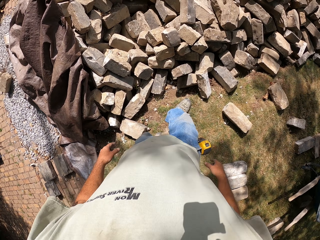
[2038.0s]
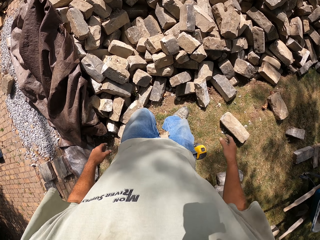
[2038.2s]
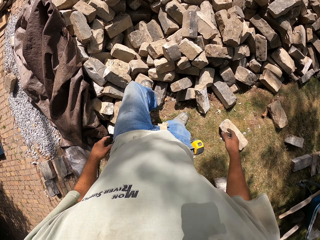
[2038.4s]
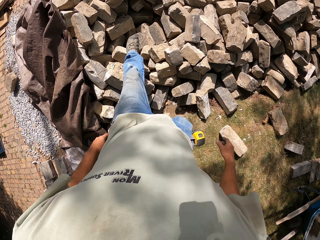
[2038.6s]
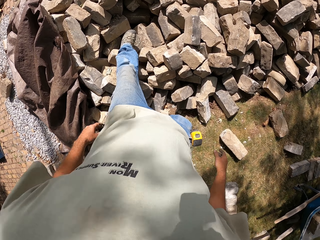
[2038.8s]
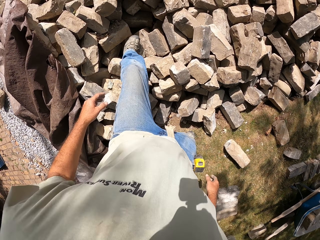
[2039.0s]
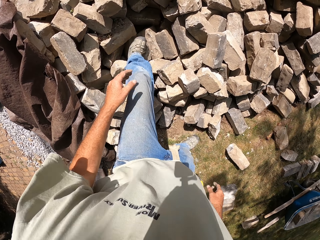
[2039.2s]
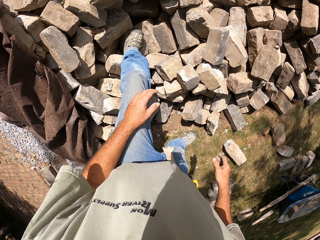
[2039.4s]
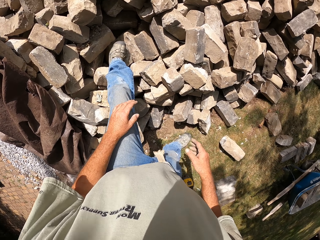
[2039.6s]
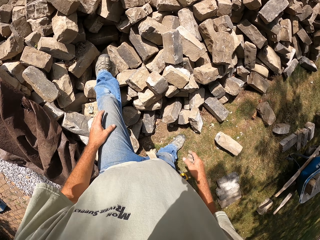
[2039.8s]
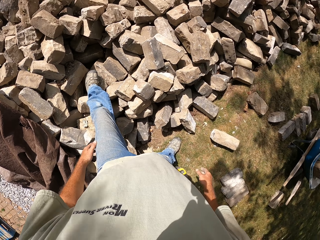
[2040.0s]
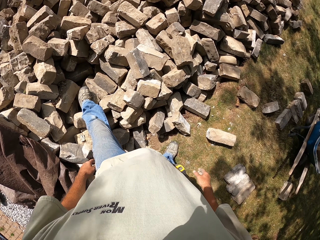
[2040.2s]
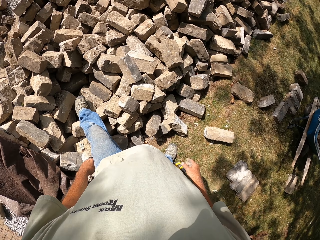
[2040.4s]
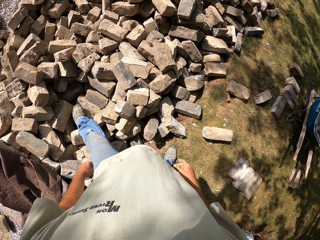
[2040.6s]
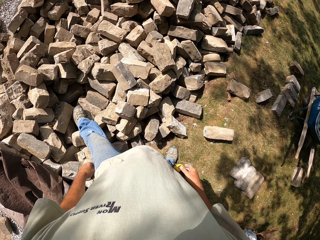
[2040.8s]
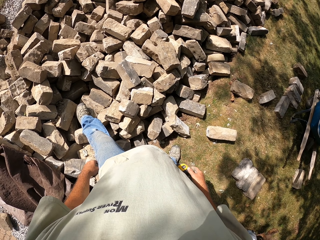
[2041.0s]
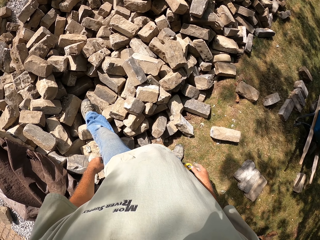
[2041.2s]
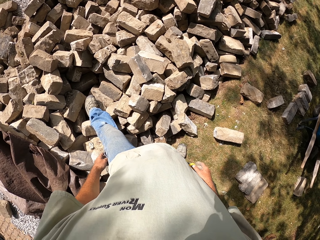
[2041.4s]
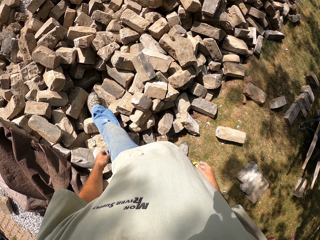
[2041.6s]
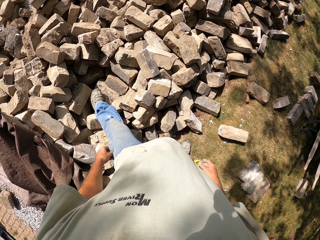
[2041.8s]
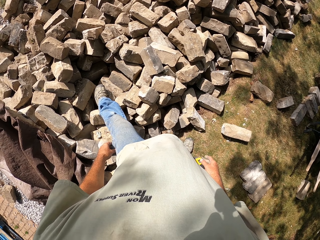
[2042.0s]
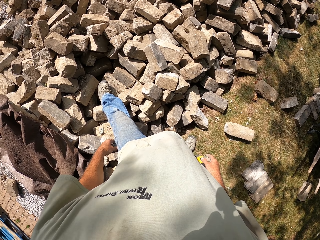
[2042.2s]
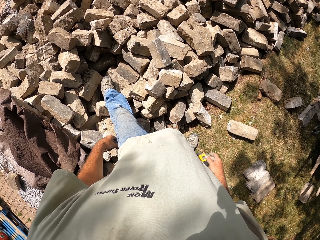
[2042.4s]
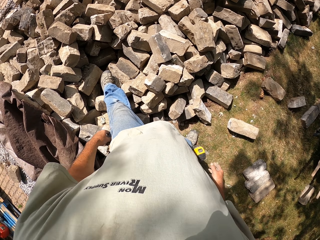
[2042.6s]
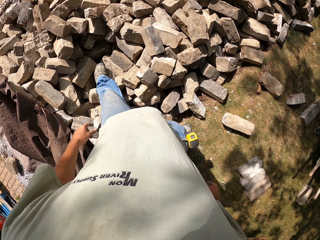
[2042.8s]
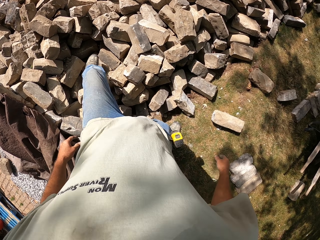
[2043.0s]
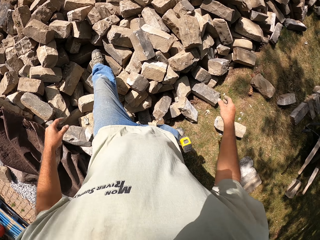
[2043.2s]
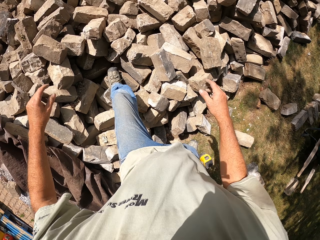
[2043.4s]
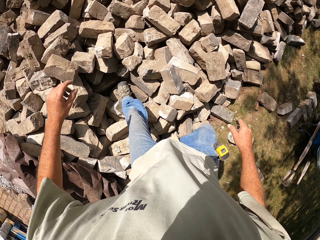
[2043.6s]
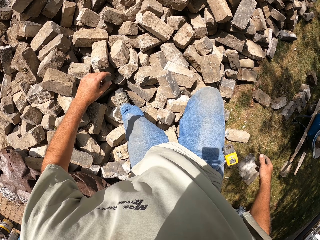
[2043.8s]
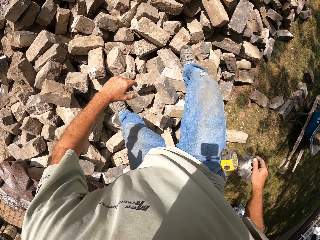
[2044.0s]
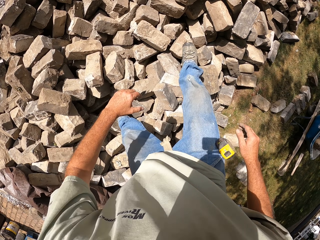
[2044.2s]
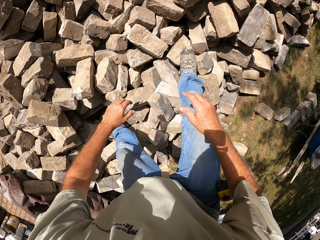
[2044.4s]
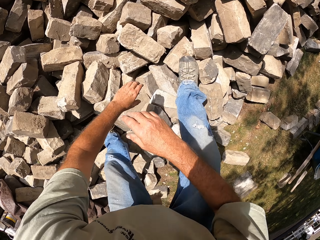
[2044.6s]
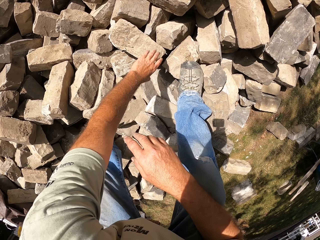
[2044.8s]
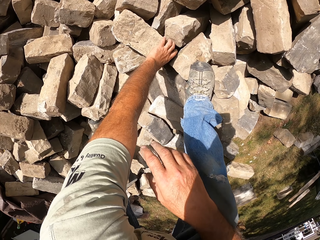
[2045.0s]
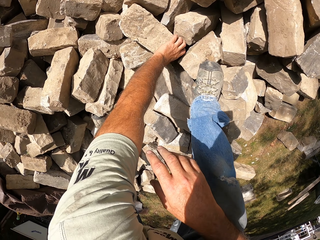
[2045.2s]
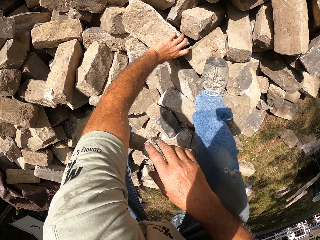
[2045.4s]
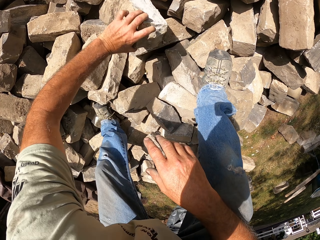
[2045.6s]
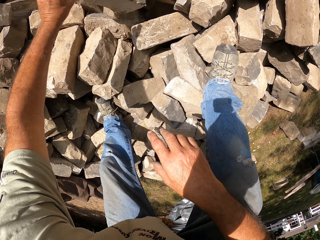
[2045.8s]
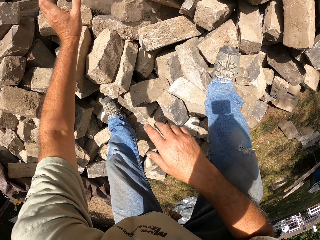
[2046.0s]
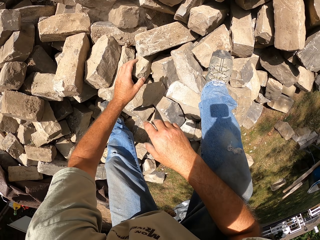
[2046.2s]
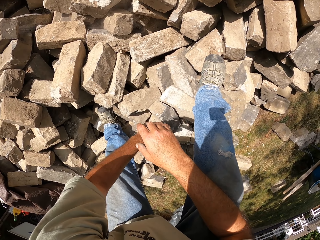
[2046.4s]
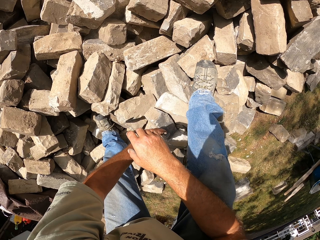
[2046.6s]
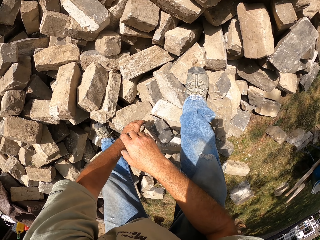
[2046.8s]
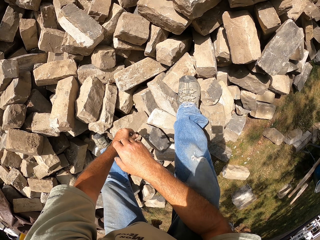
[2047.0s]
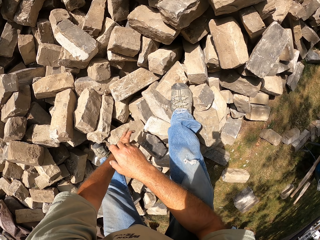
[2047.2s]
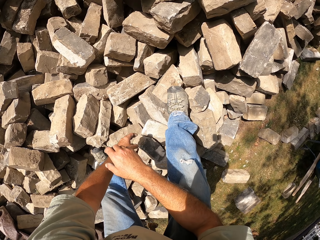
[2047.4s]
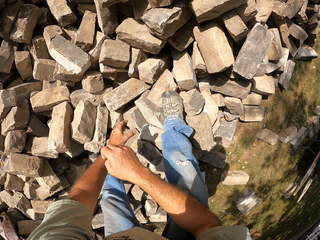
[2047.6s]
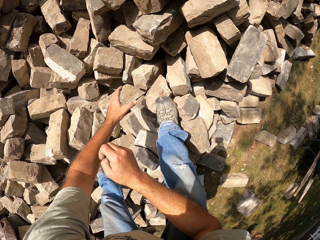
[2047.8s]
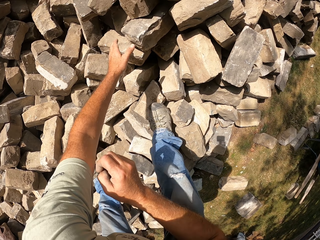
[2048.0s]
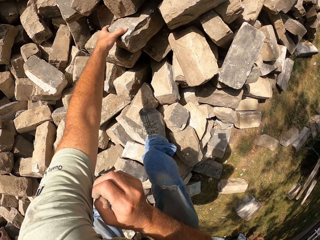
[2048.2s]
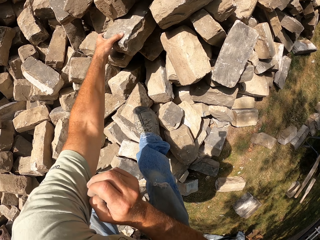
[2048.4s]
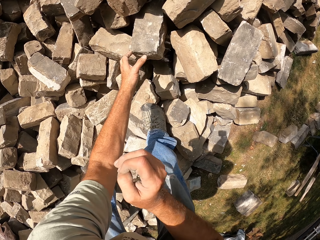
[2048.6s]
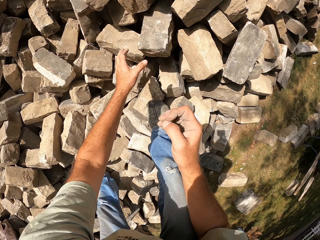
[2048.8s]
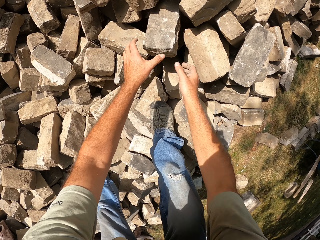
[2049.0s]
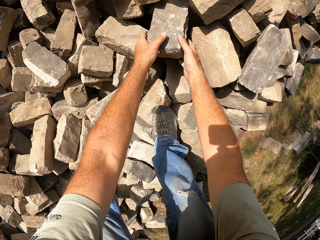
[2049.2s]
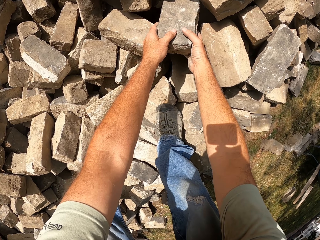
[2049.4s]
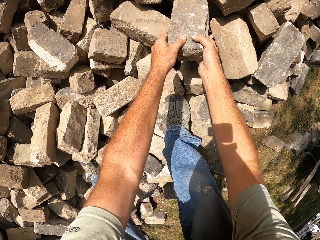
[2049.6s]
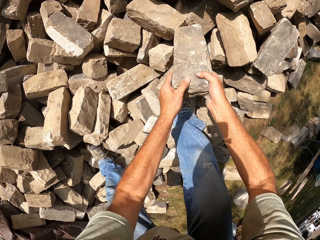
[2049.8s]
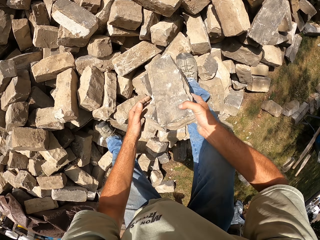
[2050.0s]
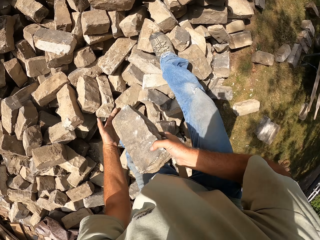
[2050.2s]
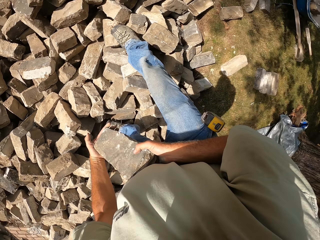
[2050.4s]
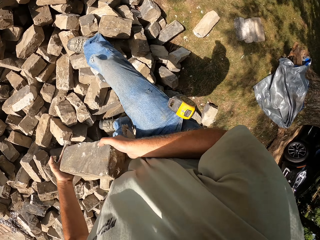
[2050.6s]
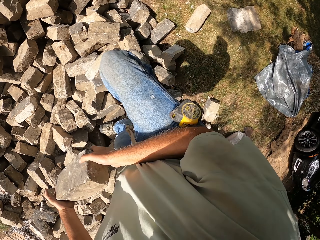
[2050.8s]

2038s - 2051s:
The camera wearer turns around the construction site. They touch bricks. They move the brick. They turn around the construction site. They carry a brick. They pick up the brick.

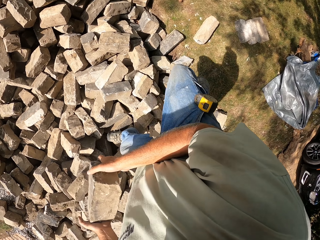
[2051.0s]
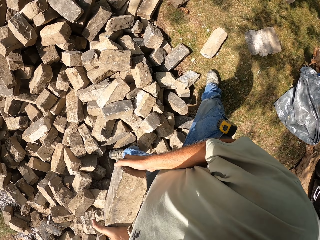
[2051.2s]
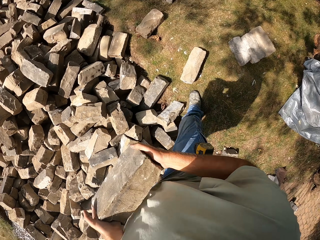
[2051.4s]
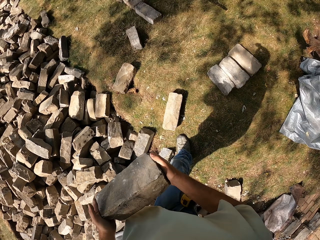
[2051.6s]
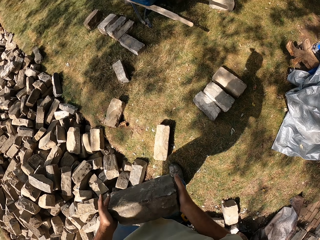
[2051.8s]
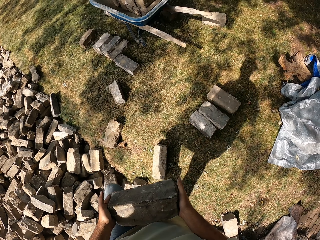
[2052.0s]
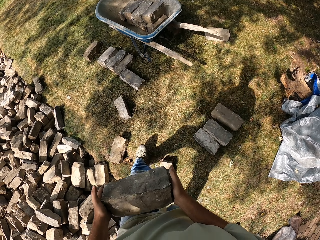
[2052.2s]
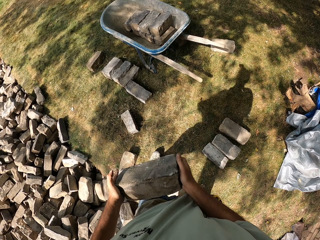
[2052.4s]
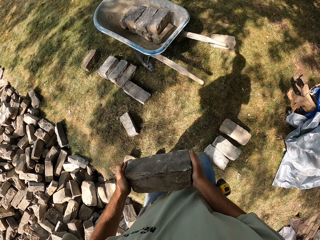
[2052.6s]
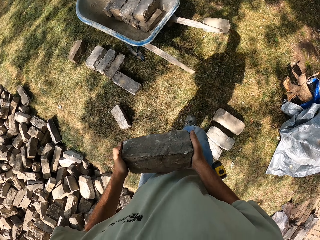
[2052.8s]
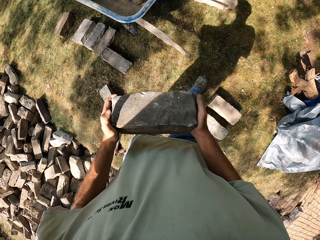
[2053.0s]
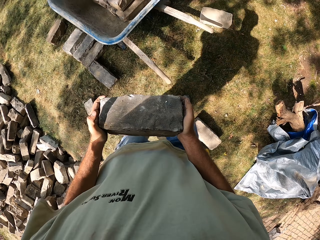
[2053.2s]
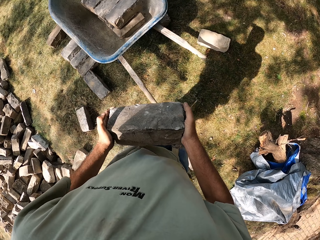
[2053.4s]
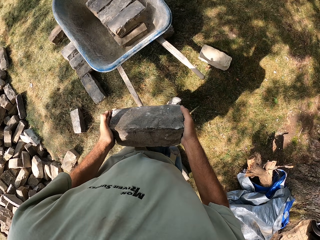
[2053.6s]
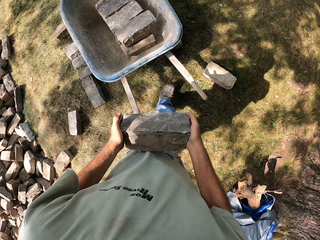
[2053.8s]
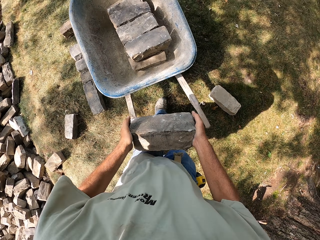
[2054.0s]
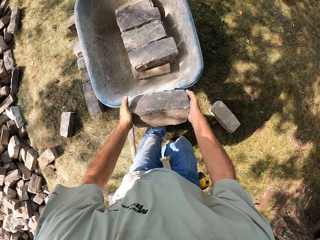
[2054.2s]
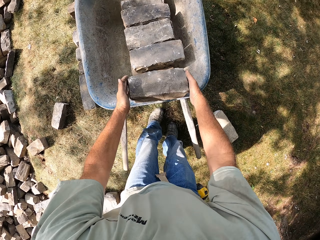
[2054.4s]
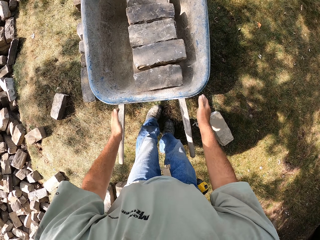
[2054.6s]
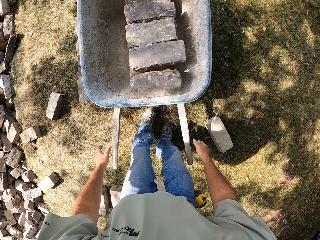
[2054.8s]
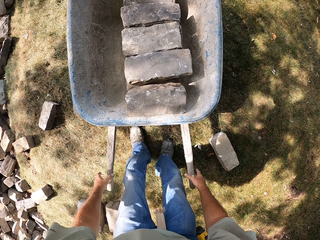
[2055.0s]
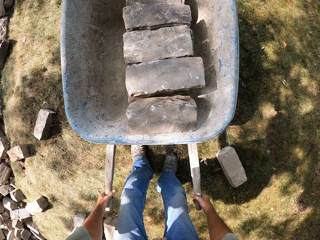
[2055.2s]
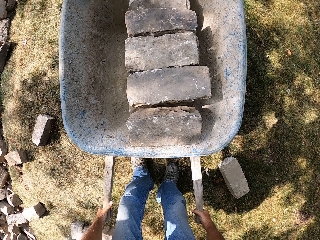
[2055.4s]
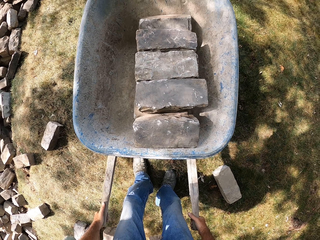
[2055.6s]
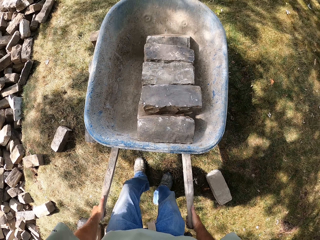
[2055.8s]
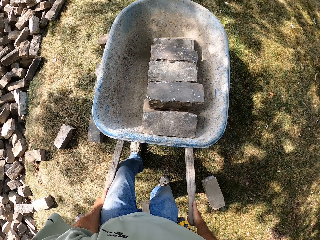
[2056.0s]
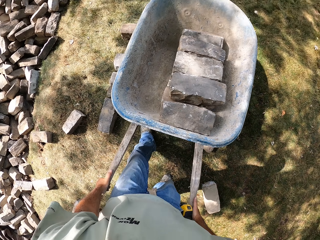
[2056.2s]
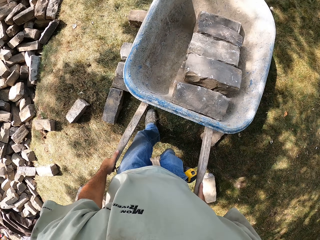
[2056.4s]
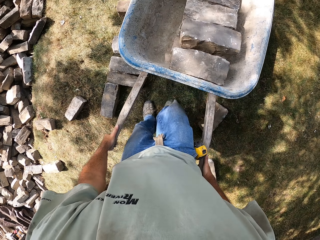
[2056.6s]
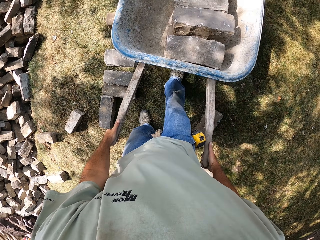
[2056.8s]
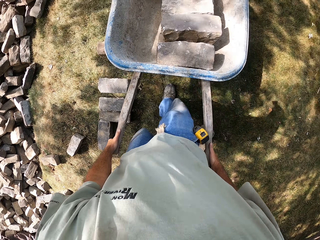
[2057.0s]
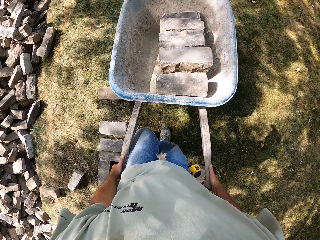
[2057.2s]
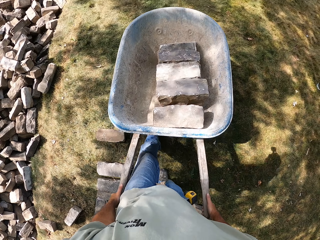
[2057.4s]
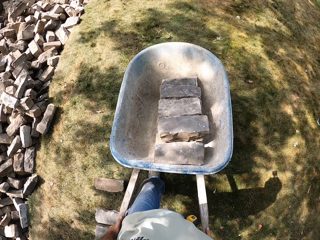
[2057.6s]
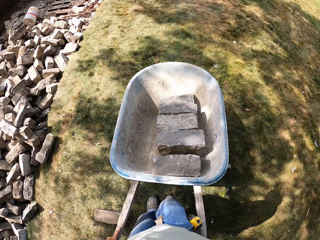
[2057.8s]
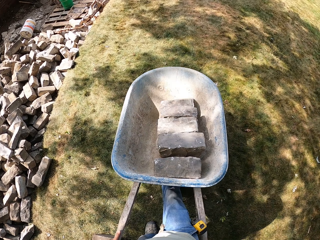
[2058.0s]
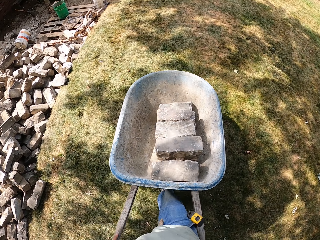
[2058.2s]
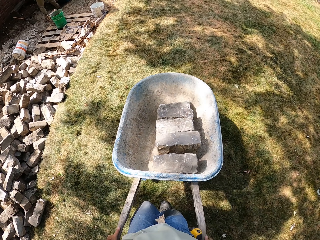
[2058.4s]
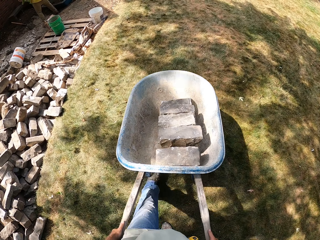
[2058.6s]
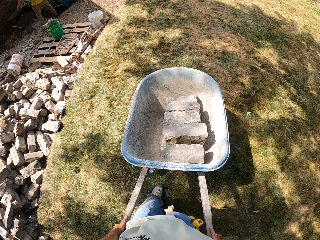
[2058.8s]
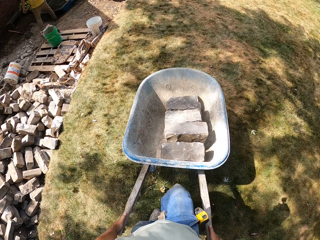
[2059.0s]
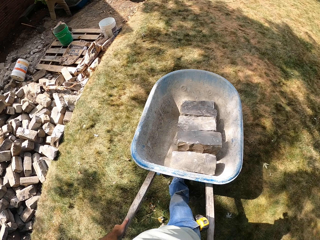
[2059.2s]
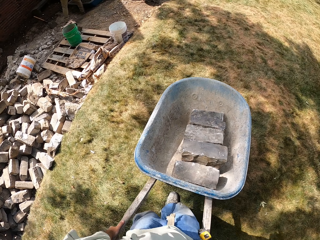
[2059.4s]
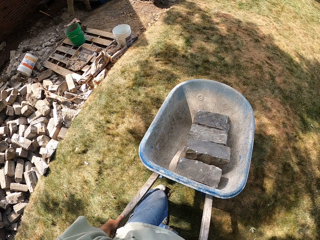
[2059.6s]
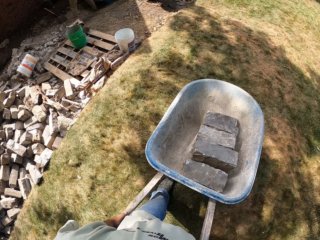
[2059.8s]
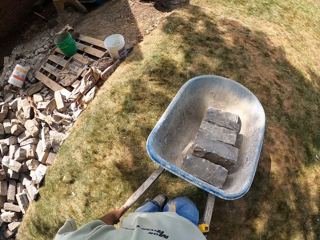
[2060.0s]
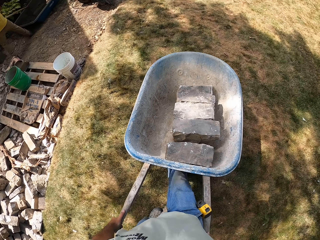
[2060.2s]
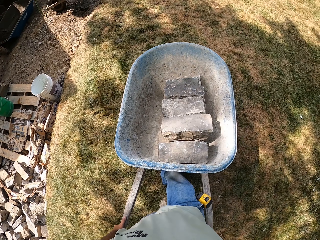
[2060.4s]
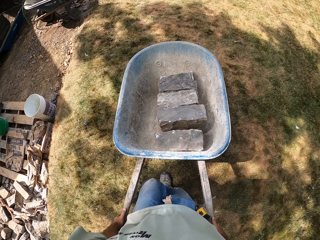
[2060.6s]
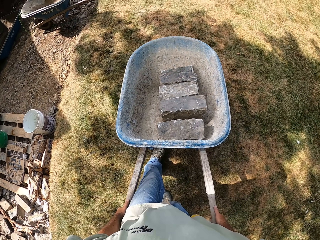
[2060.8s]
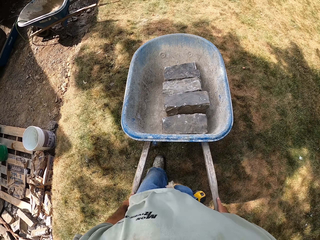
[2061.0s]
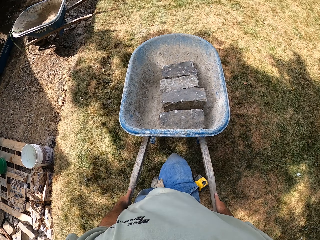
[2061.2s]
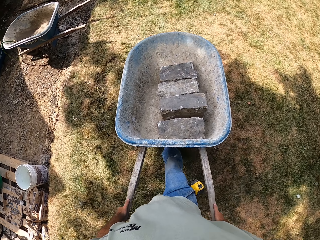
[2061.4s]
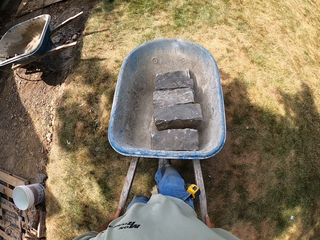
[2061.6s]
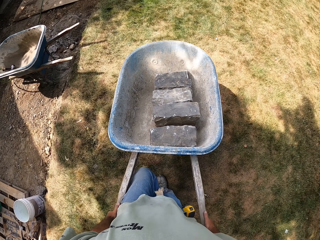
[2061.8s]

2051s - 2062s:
The camera wearer walks around the construction site. They put the brick in the wheelbarrow. They pick up the wheelbarrow. They push the wheelbarrow.
